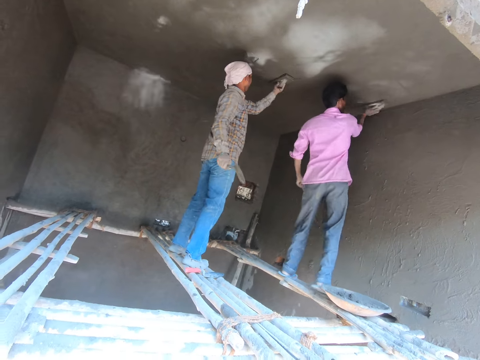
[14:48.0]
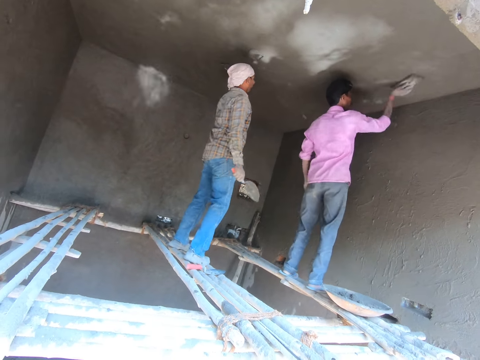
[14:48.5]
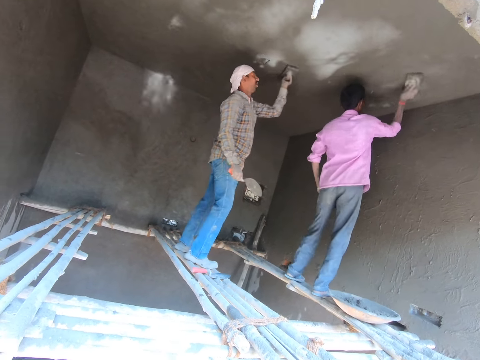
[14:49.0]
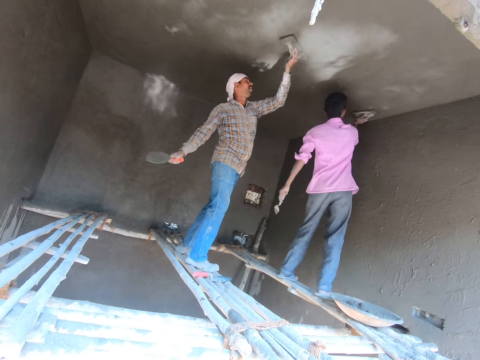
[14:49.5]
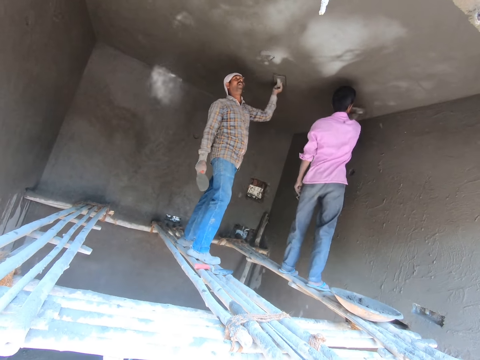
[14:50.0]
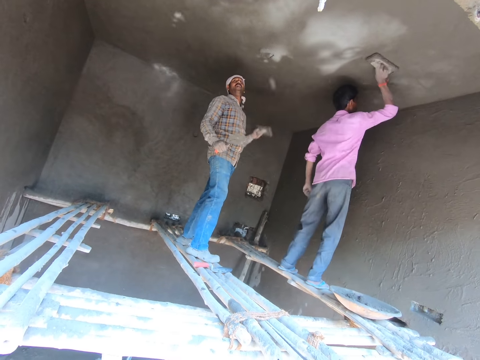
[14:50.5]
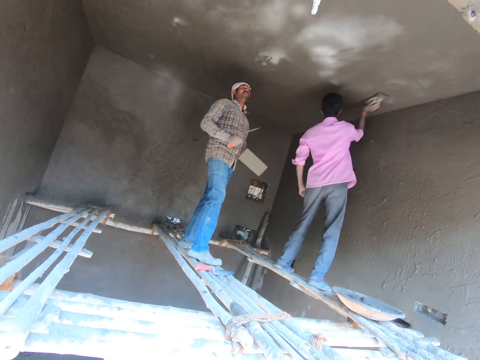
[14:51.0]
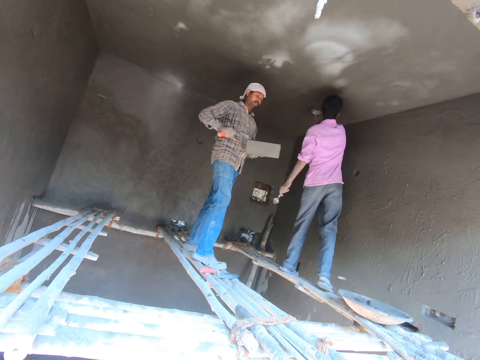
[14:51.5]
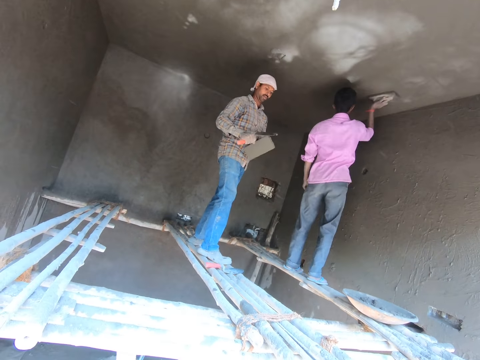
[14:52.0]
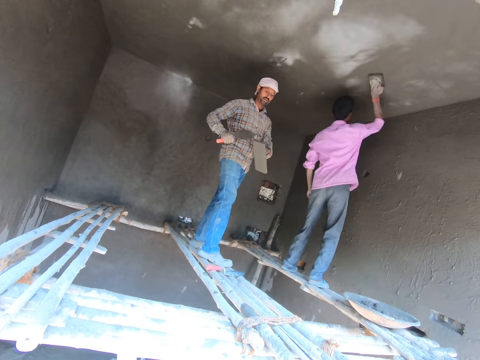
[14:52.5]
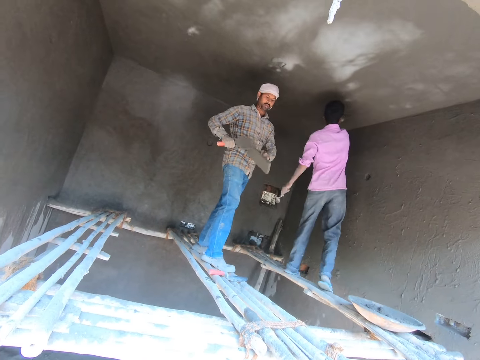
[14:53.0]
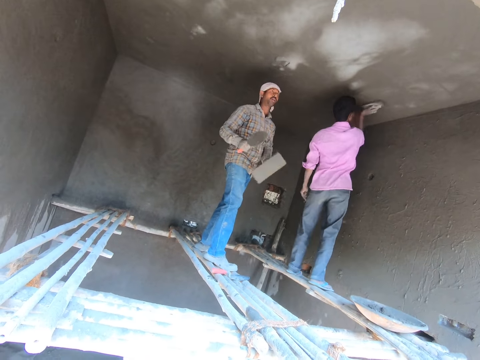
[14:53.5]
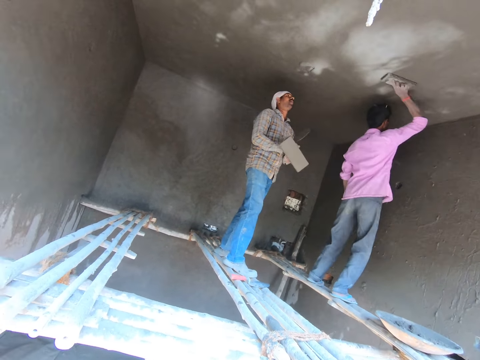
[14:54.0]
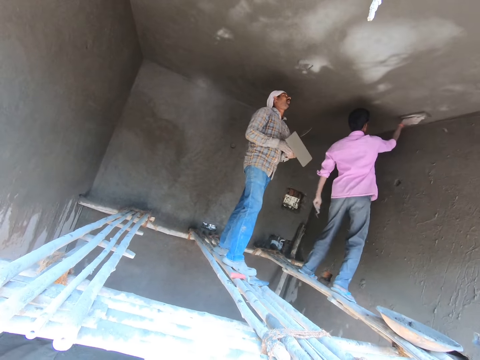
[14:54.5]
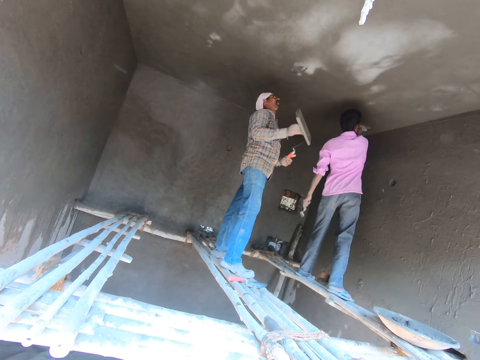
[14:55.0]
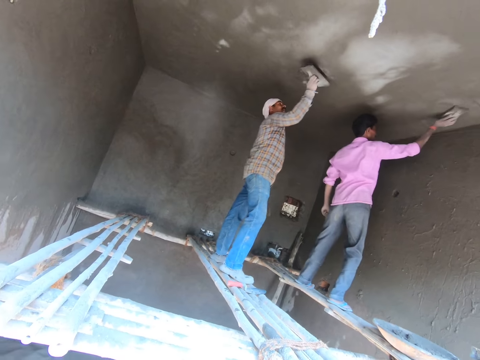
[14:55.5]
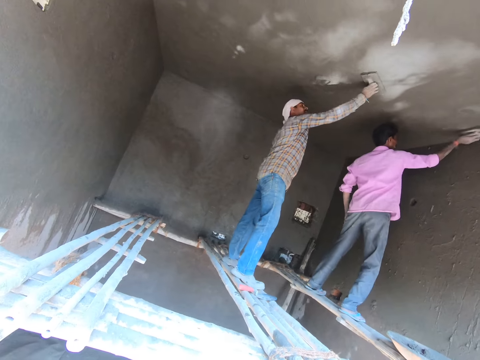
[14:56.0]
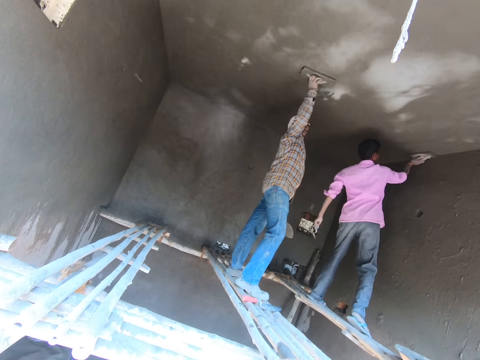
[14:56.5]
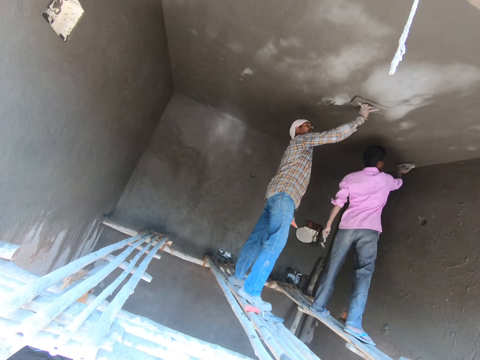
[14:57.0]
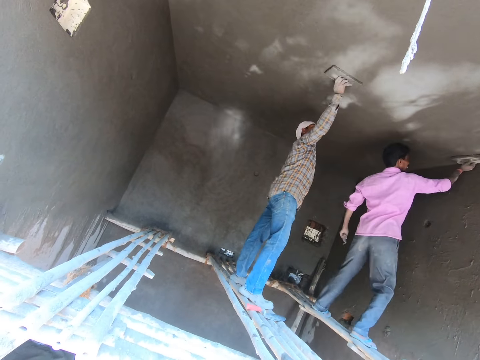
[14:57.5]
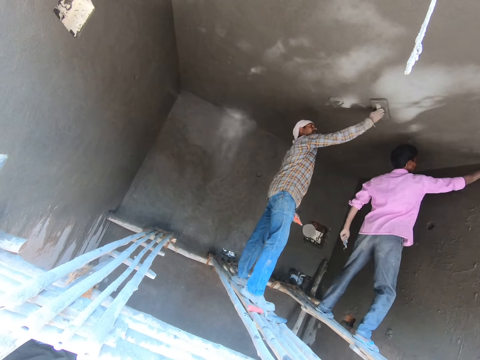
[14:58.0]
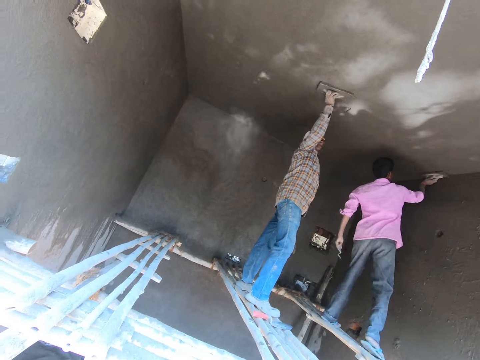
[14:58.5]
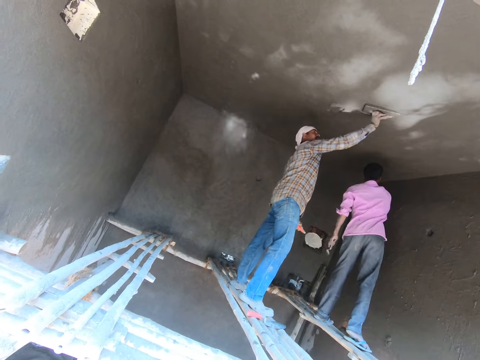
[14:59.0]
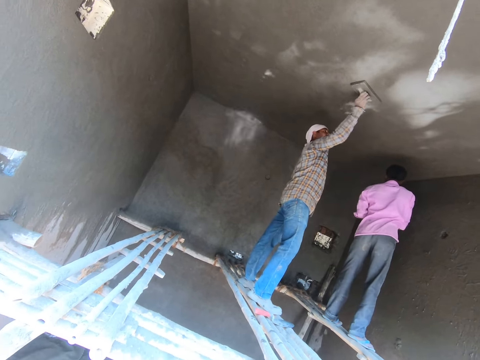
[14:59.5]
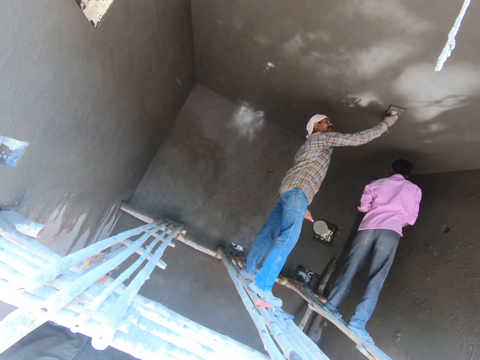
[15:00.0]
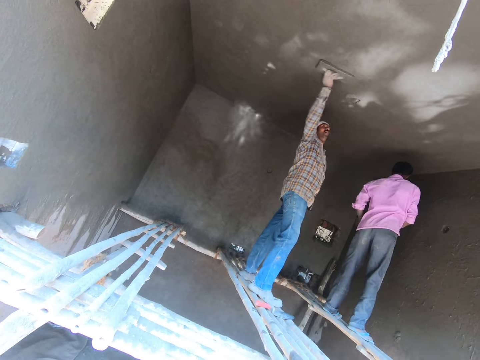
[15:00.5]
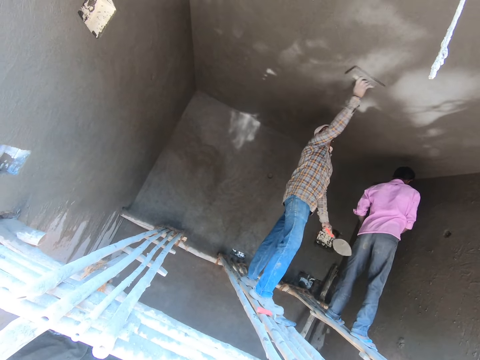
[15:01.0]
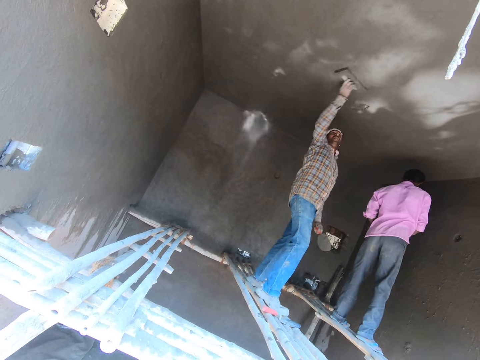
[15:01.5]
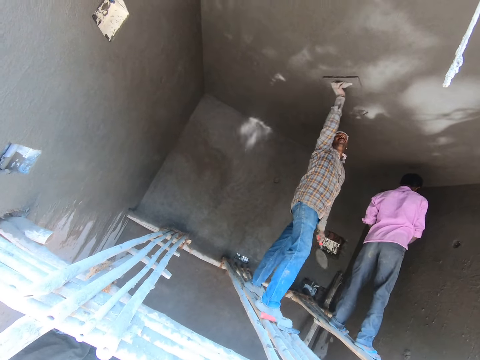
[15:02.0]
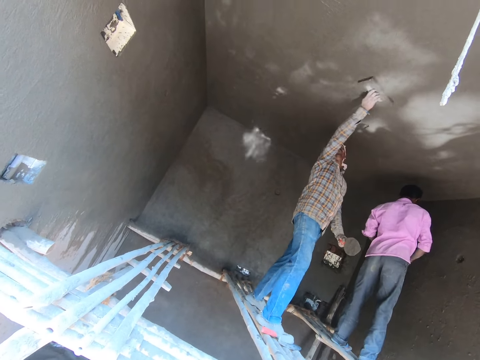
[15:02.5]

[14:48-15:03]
A man removes concrete on a hand float with a trowel. The camera wearer stares at the man. Another man holds the trowel with the other hand and holds the hand float with the other hand. The first man smoothens the wall with the hand float. The first man levels the ceiling.

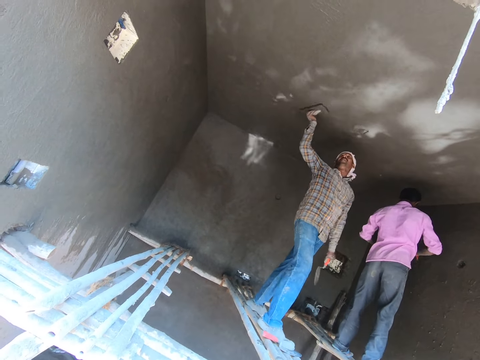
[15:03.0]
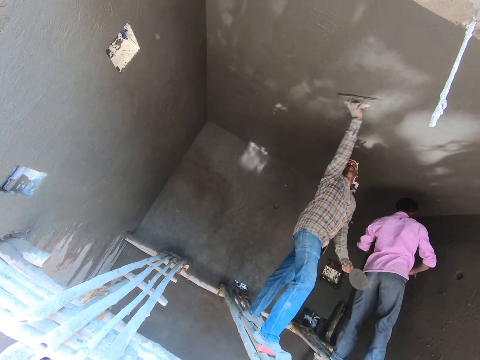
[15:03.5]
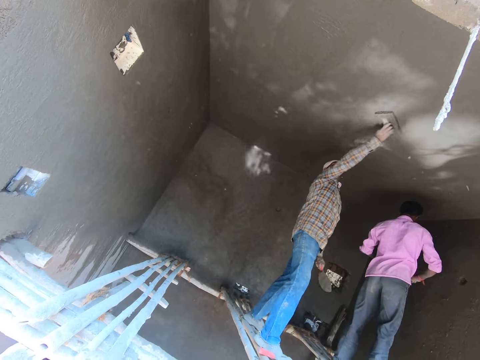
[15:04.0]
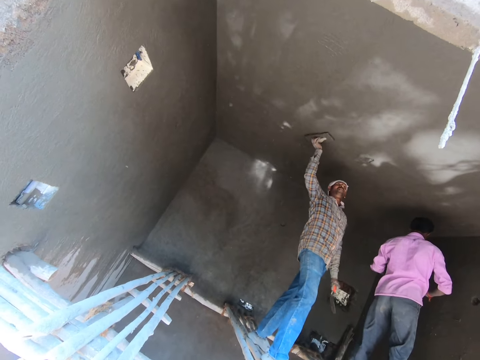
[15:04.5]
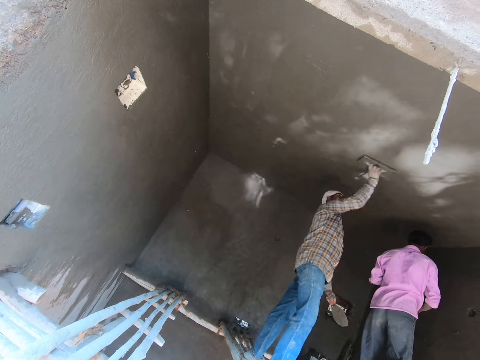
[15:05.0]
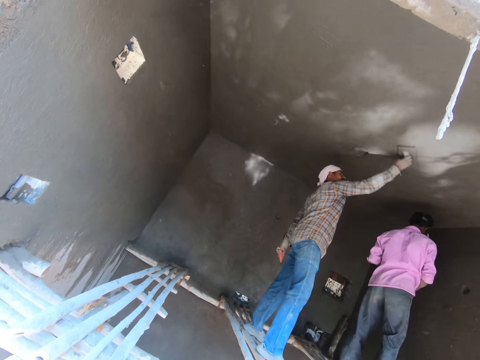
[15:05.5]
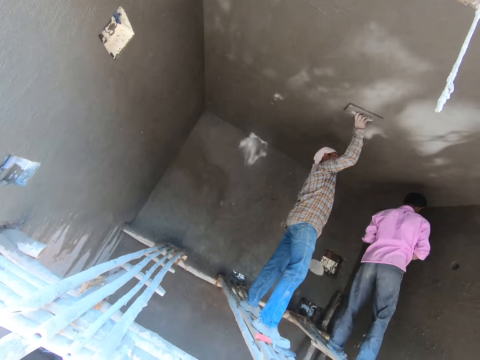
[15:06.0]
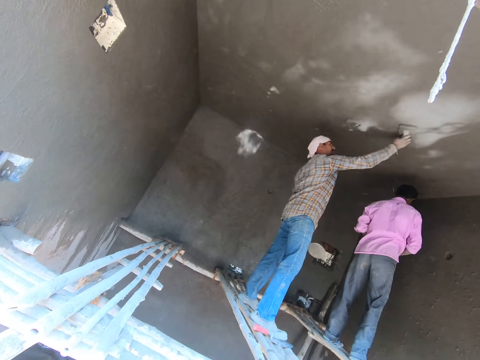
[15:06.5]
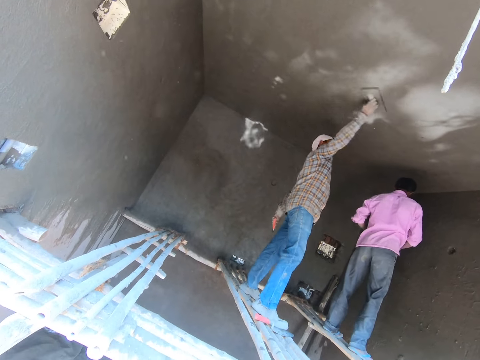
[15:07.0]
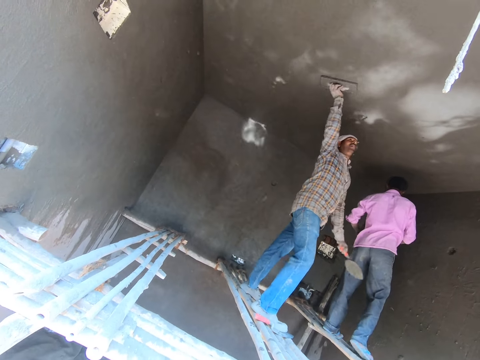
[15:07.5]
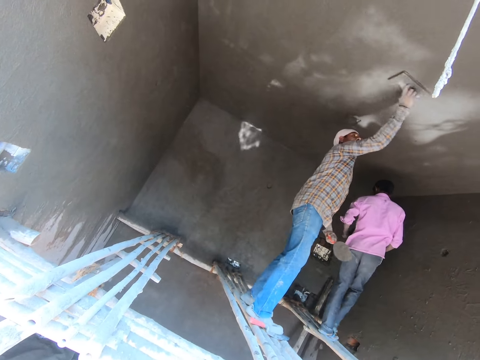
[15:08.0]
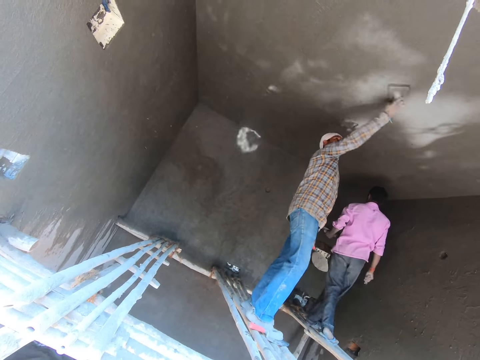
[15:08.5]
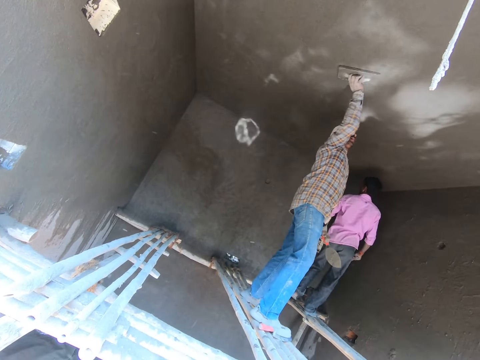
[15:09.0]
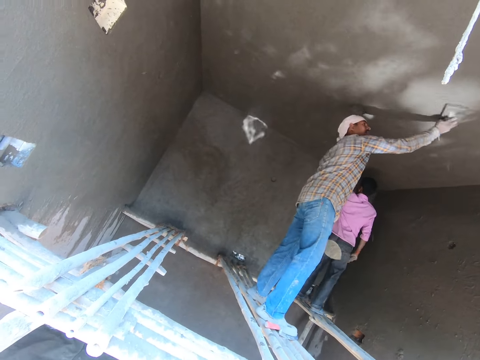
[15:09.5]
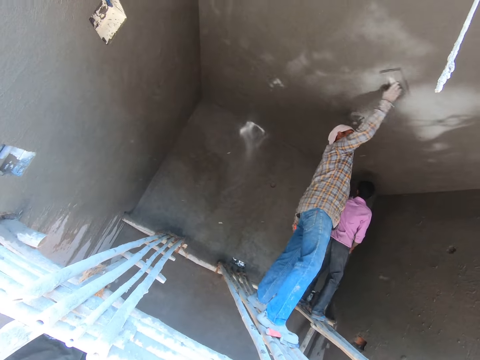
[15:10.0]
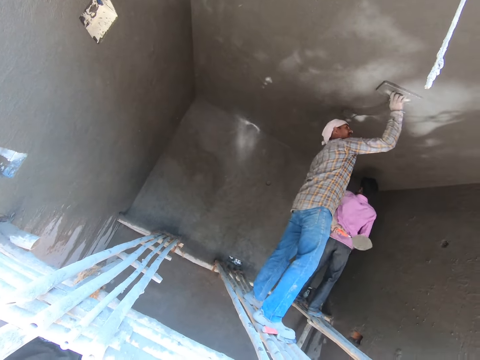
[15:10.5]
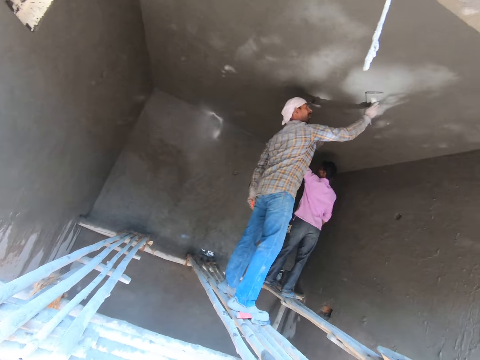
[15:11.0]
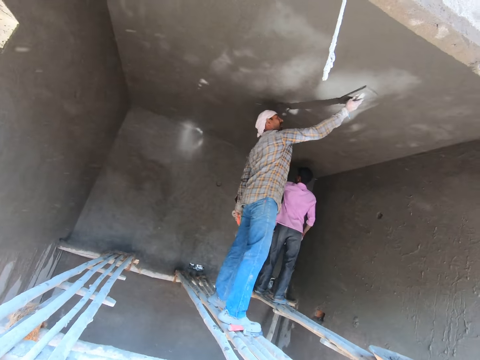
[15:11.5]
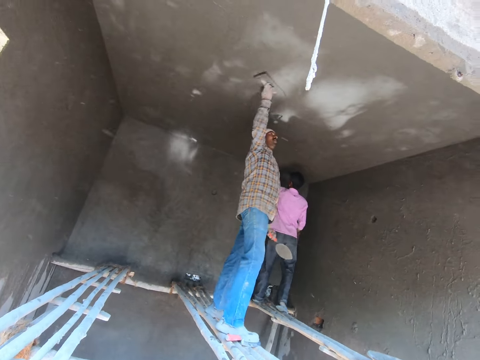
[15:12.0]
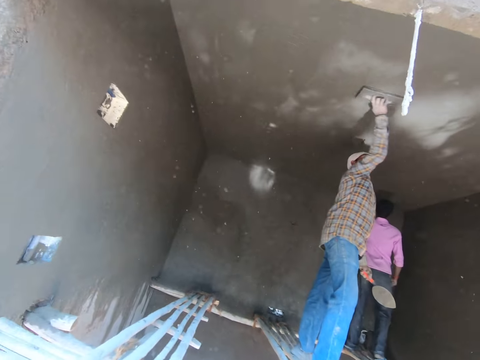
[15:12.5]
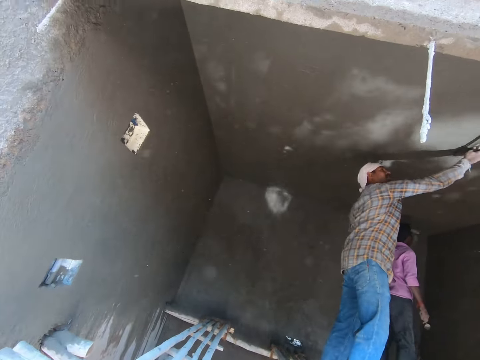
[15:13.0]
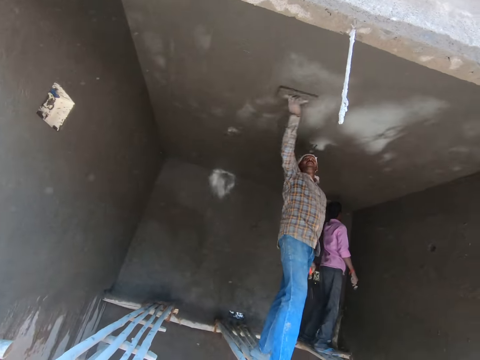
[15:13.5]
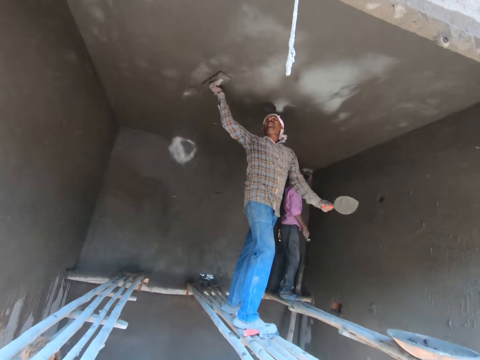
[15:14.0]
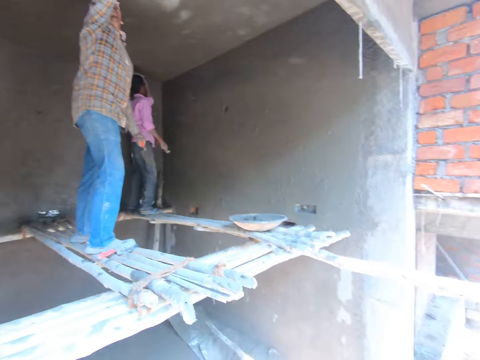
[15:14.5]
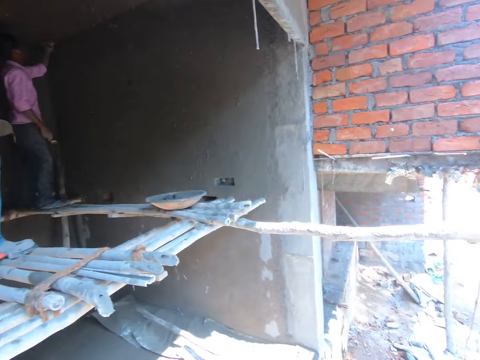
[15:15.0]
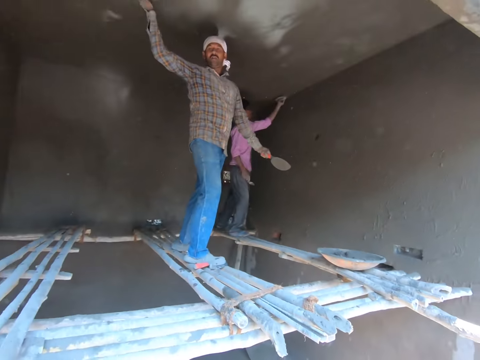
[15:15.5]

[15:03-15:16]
The camera wearer looks around.
